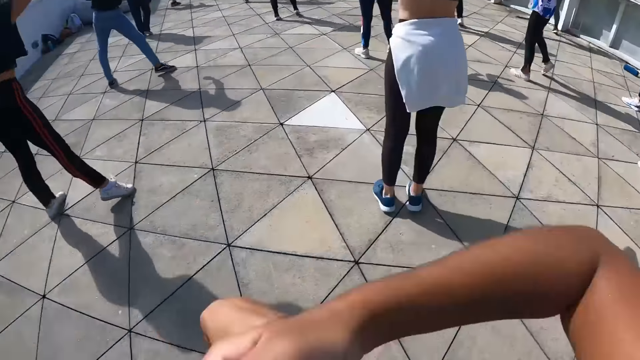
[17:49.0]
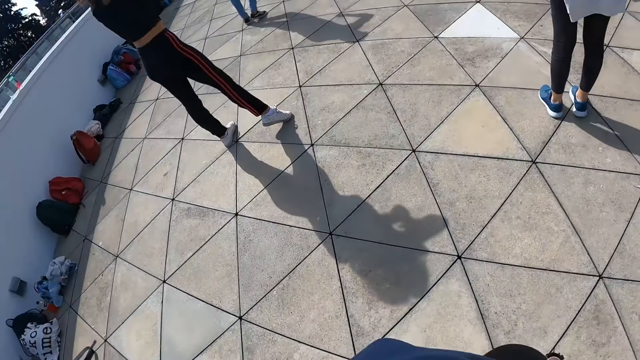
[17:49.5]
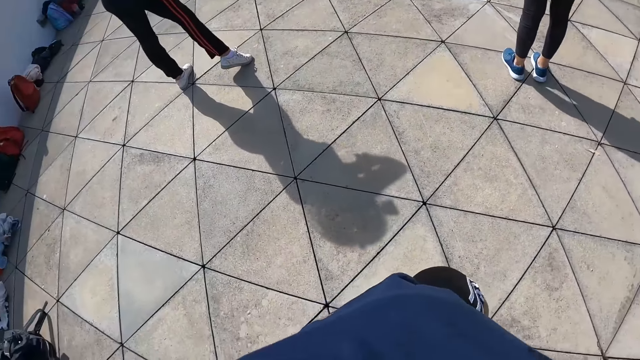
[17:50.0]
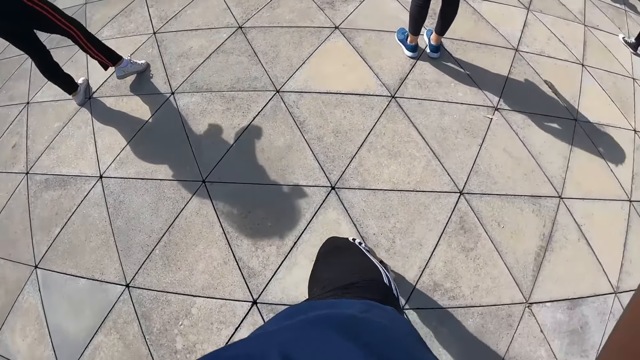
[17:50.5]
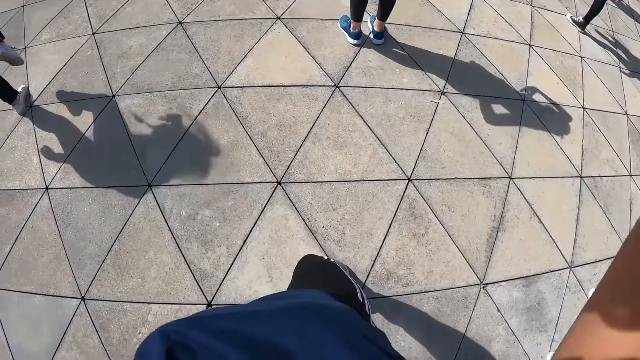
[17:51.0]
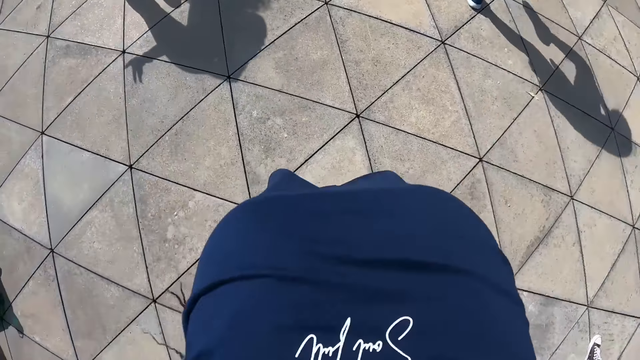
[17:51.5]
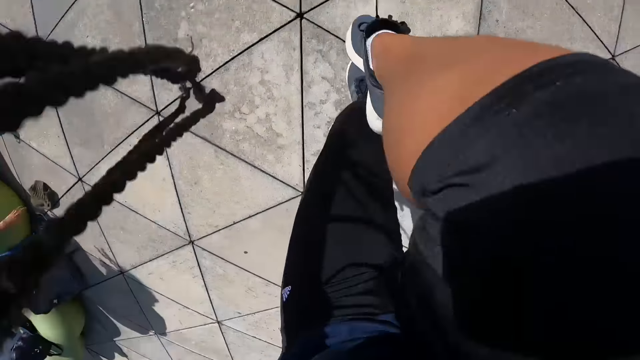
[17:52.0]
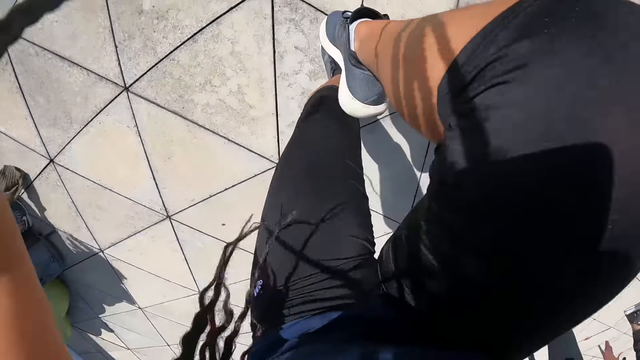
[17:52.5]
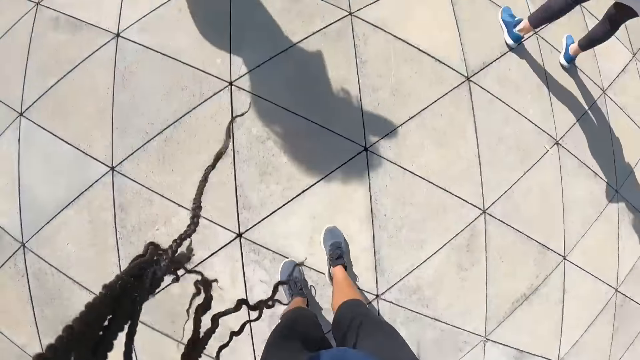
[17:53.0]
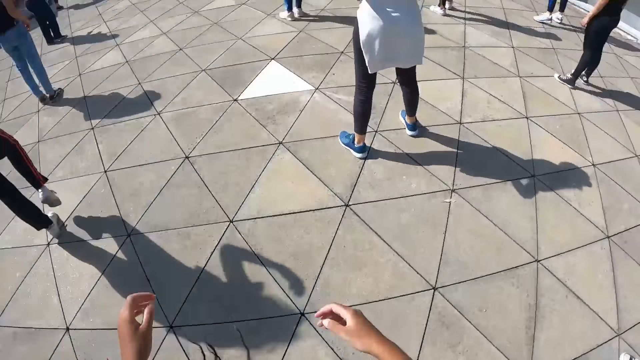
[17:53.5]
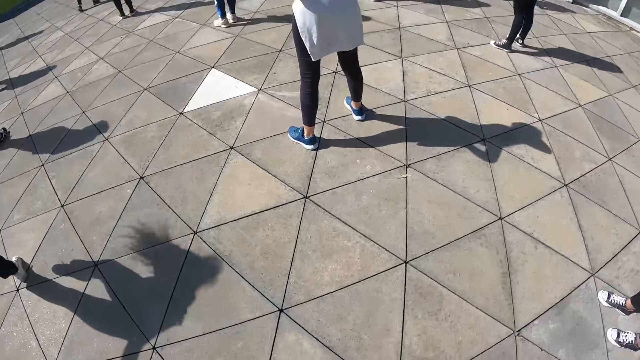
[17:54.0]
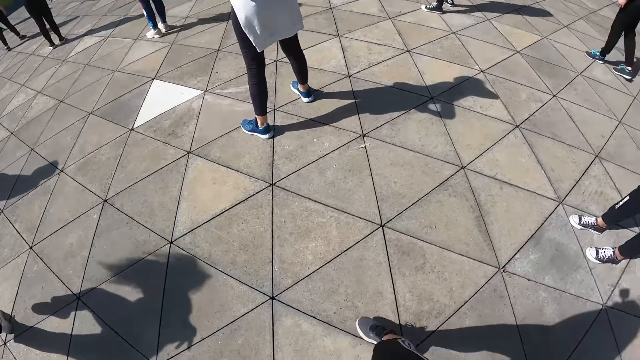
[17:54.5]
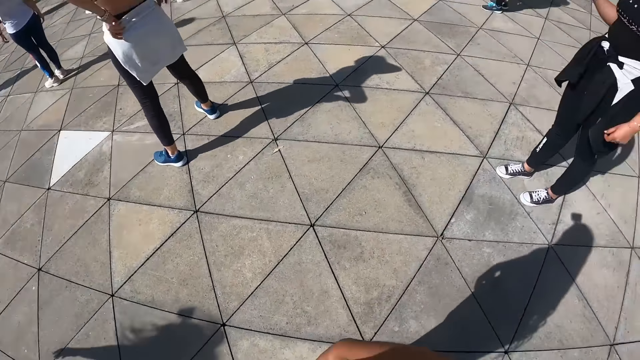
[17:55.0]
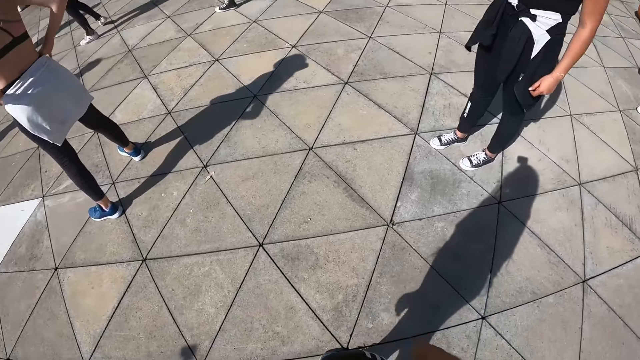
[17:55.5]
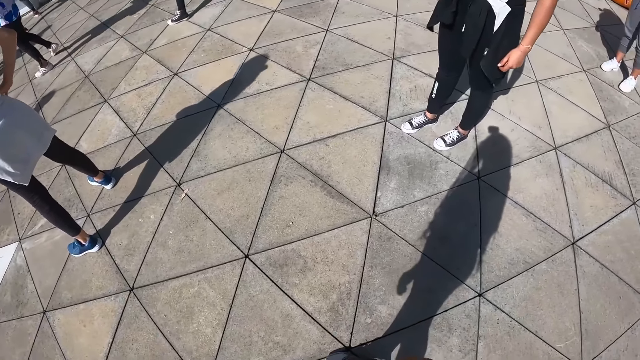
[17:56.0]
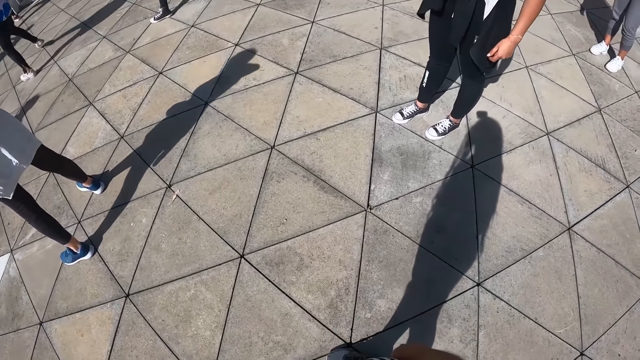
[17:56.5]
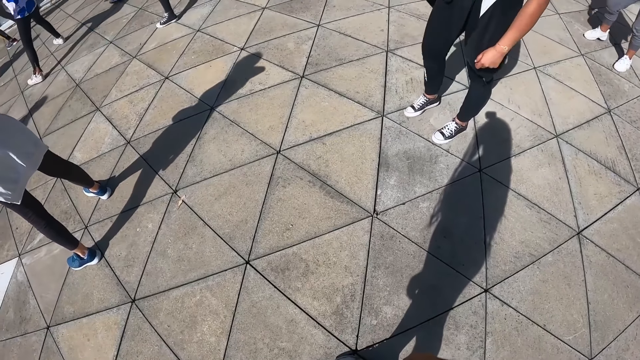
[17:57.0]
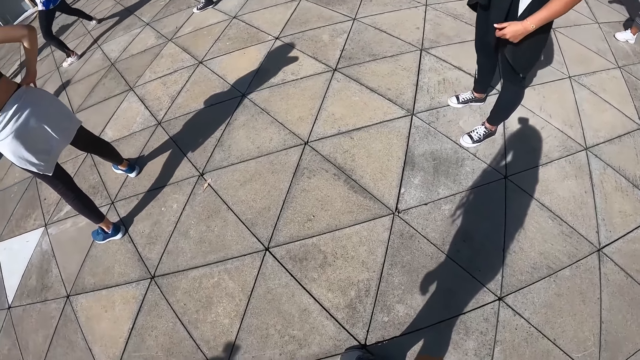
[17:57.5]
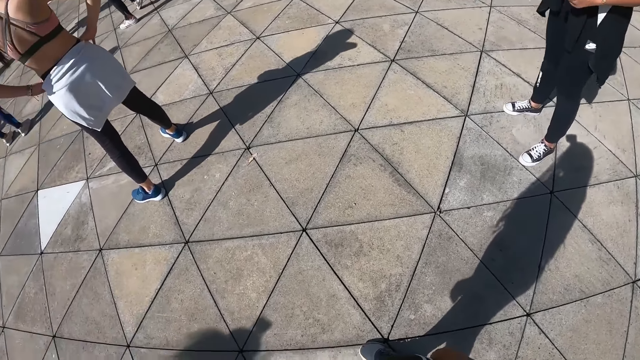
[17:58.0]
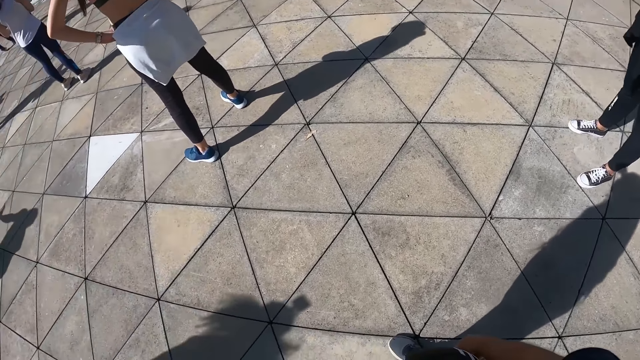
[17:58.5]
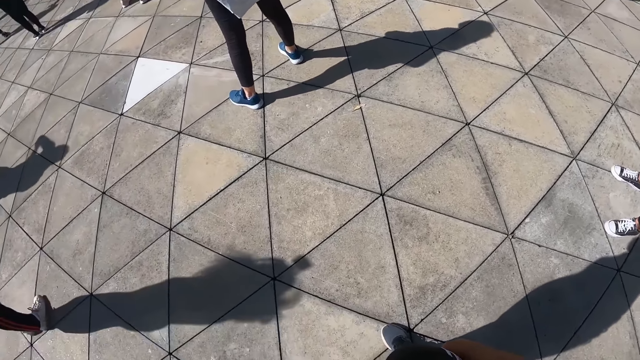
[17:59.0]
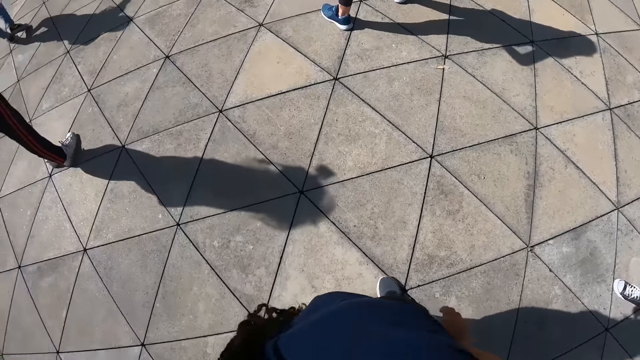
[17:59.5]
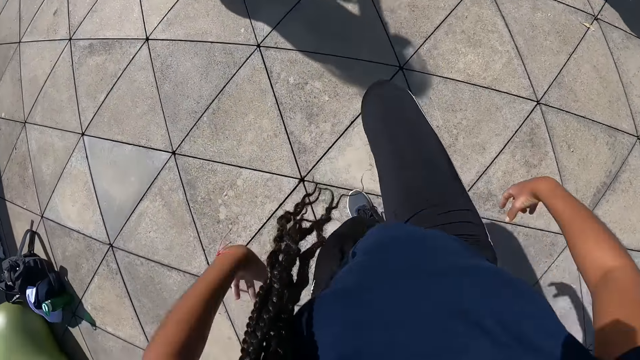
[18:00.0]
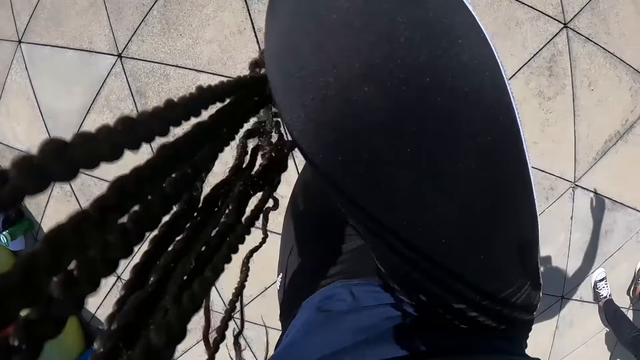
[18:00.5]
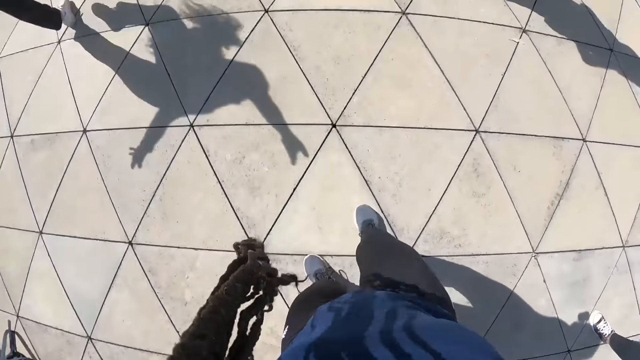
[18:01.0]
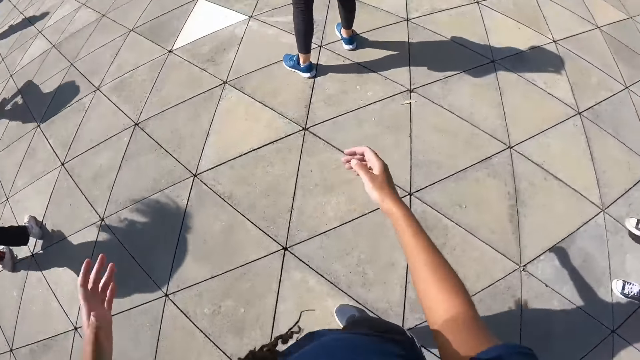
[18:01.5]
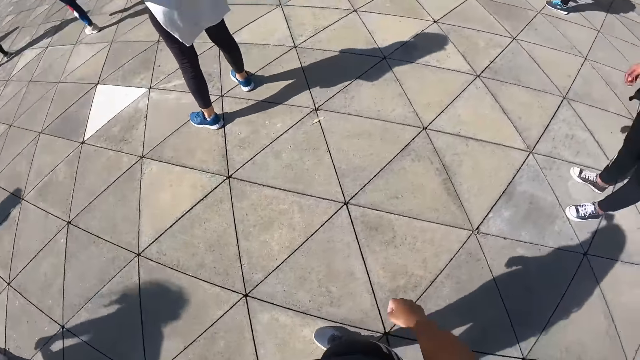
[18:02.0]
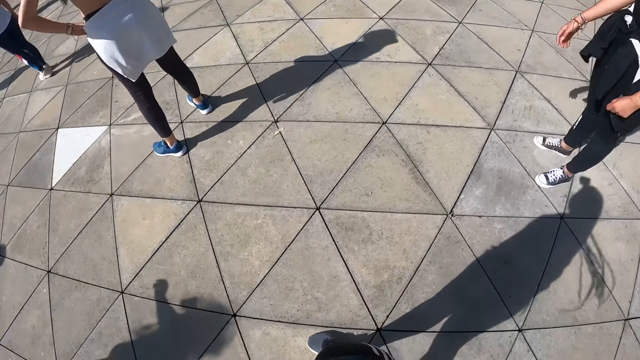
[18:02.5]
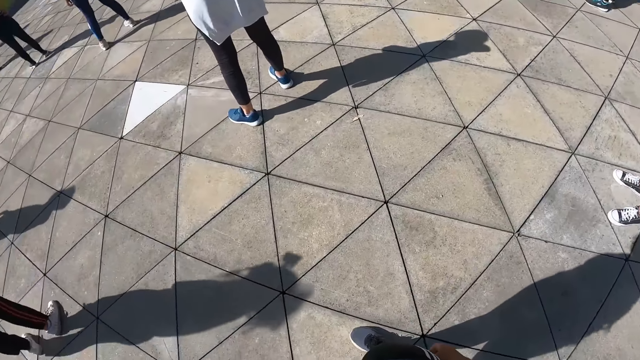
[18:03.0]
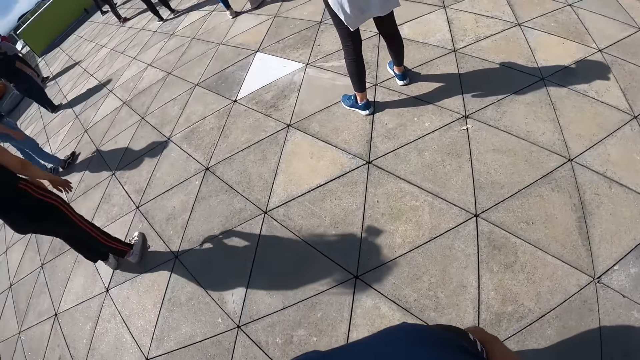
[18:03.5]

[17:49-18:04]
The camera wearer raises her right thigh. She lowers her right thigh. She looks around. She raises her right thigh. She does exercise. She lowers her right thigh. She looks around.

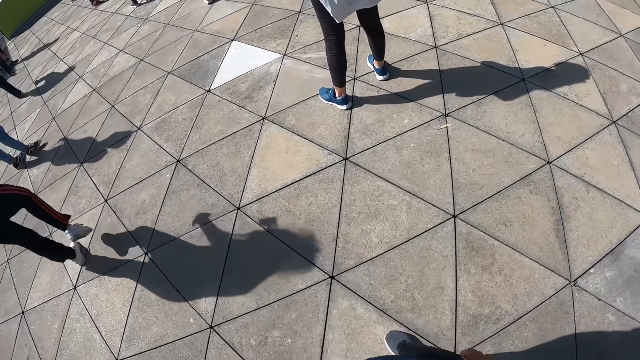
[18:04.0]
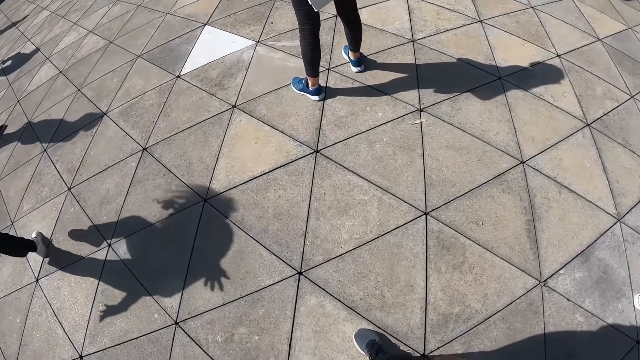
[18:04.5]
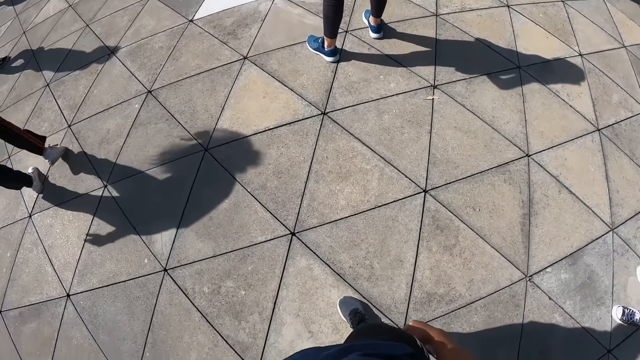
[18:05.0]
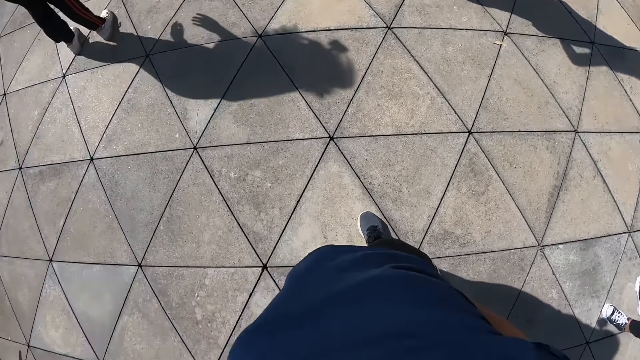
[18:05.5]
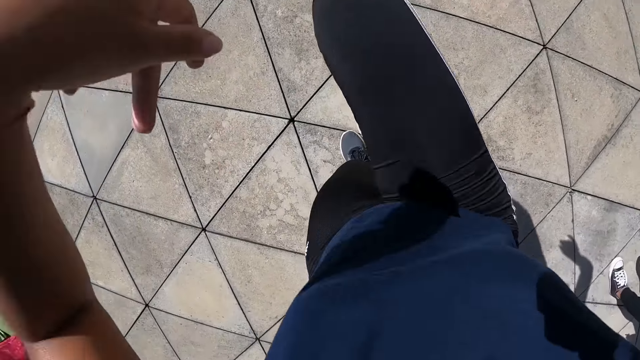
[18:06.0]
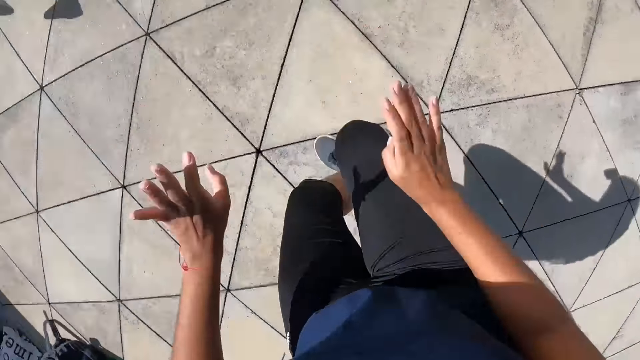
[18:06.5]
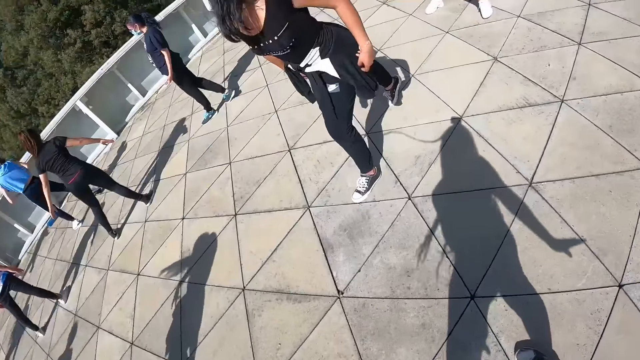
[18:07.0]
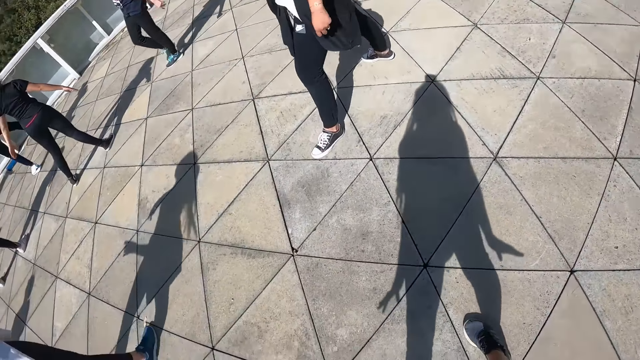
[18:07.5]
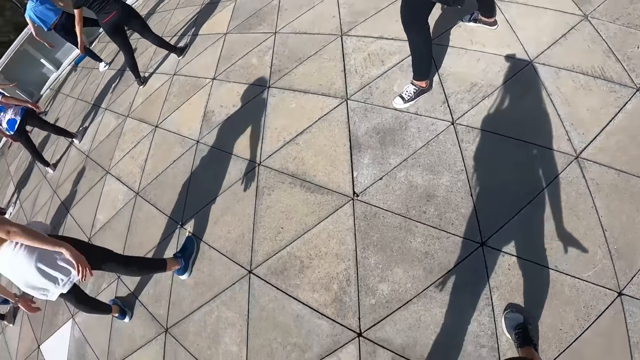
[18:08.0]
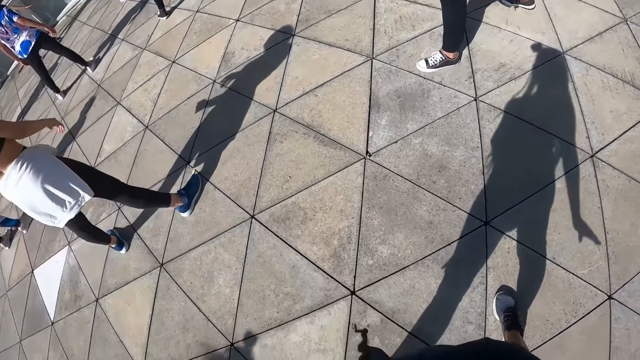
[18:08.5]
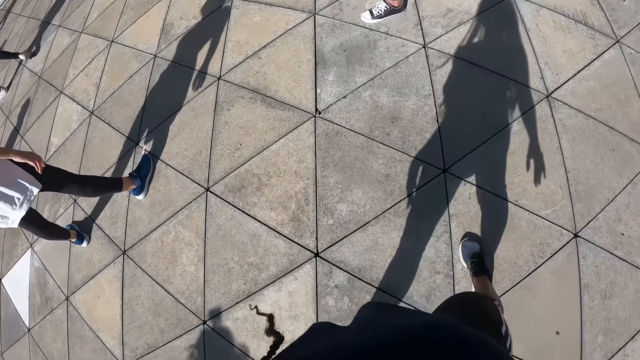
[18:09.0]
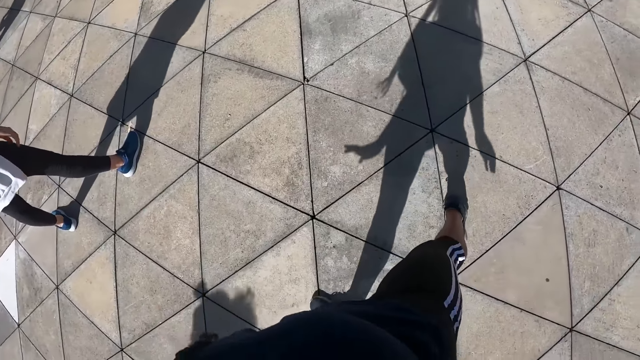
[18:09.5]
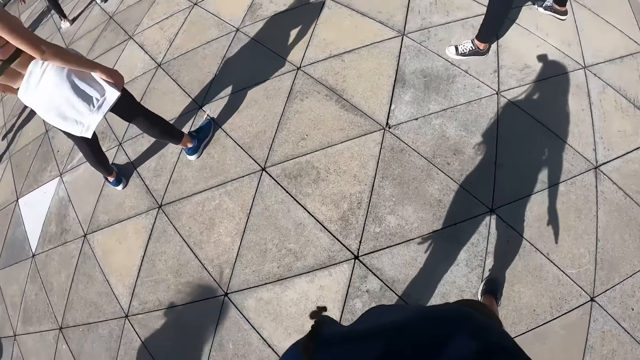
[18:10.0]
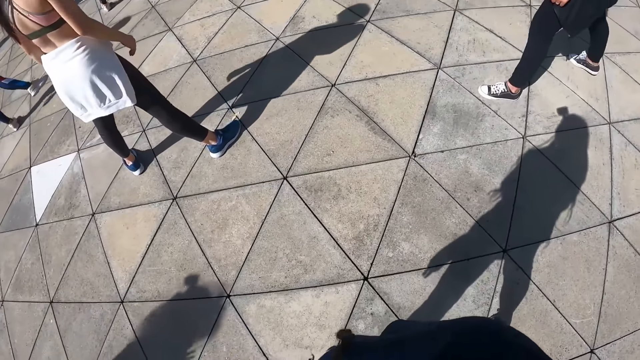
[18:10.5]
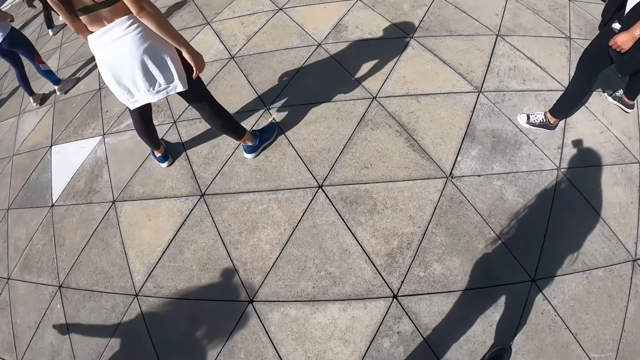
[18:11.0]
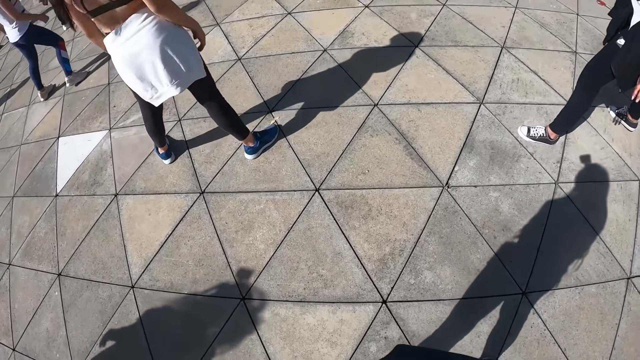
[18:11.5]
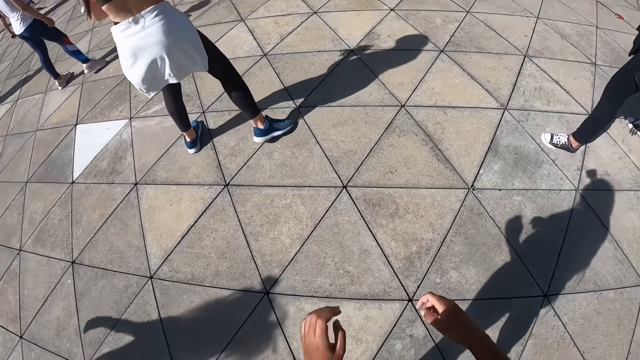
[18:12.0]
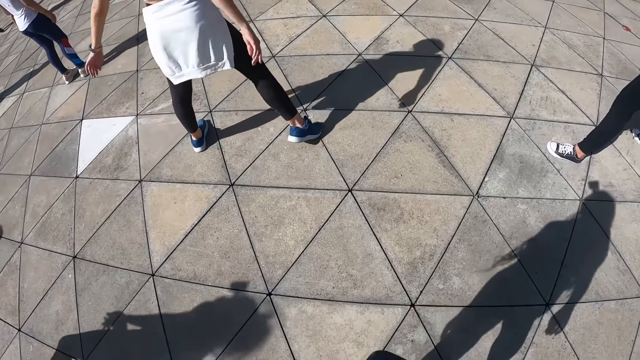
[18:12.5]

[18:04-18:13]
The camera wearer raises her right thigh. She does exercise. She lowers her right thigh. She looks around. She does exercise.
